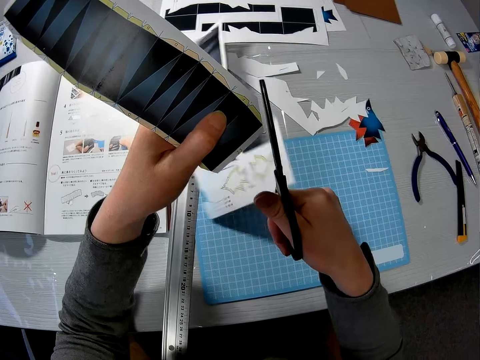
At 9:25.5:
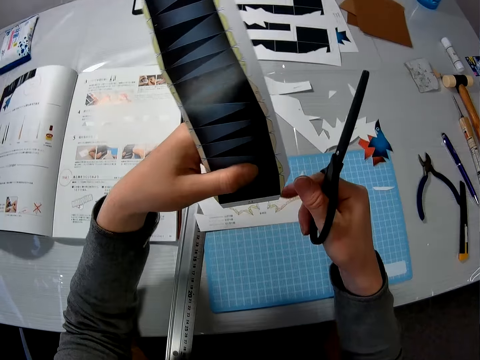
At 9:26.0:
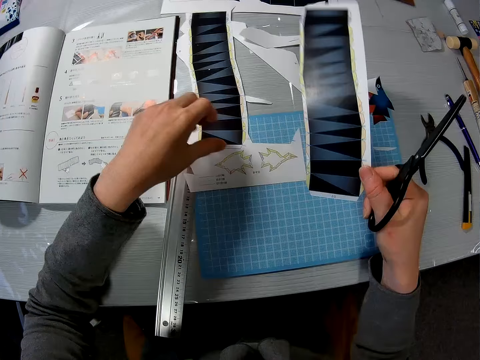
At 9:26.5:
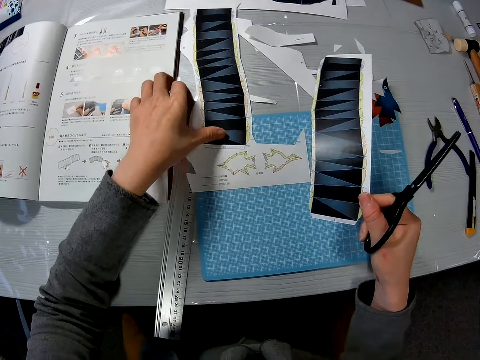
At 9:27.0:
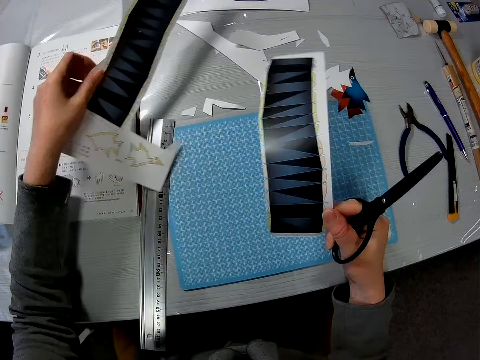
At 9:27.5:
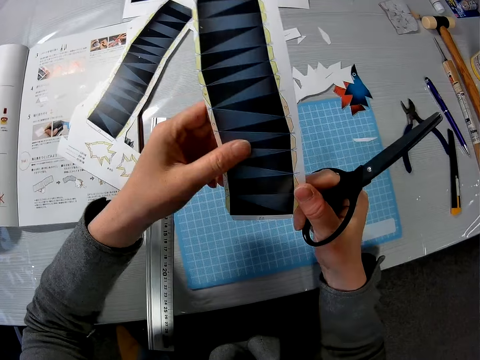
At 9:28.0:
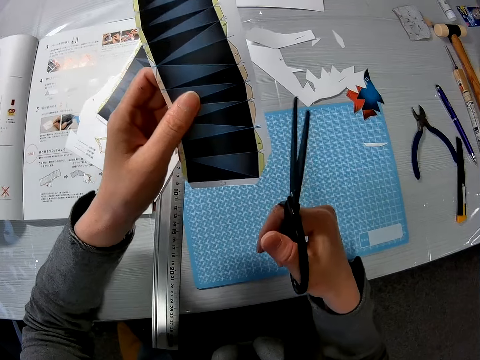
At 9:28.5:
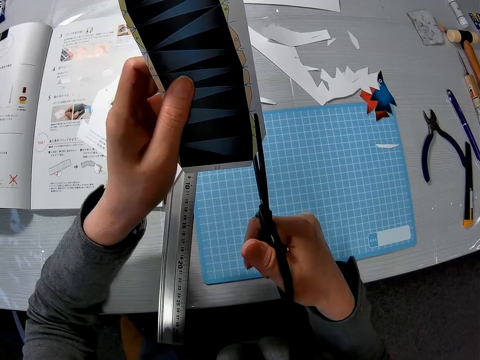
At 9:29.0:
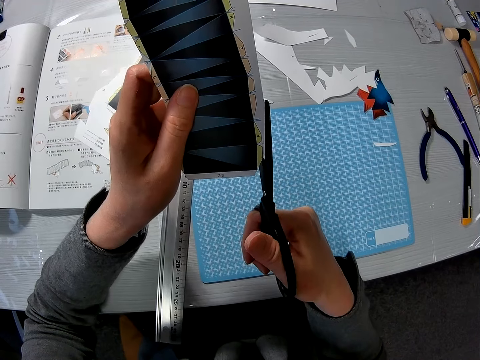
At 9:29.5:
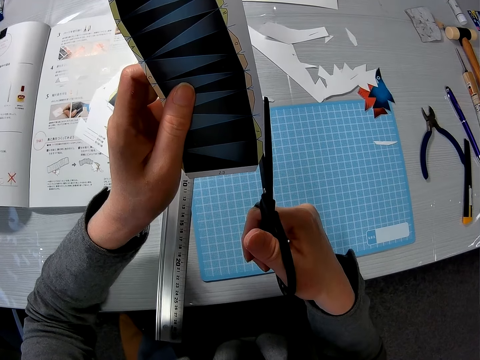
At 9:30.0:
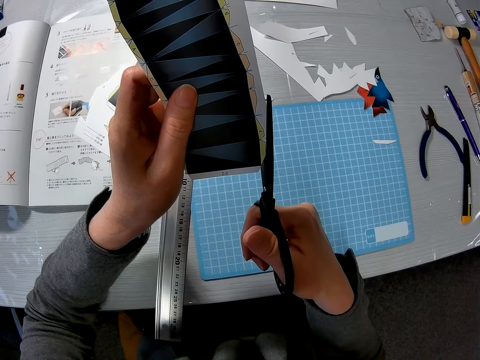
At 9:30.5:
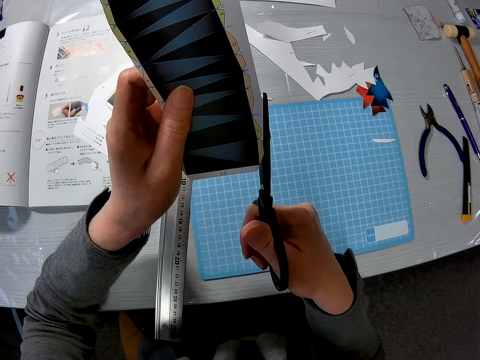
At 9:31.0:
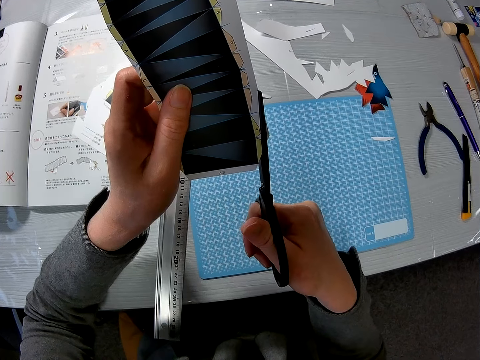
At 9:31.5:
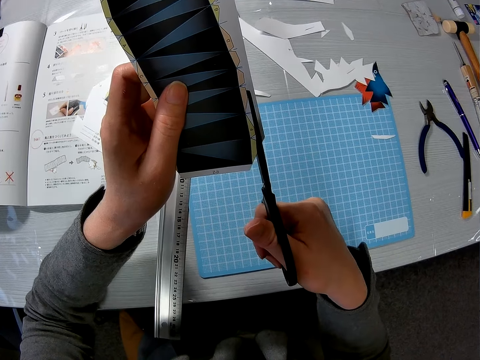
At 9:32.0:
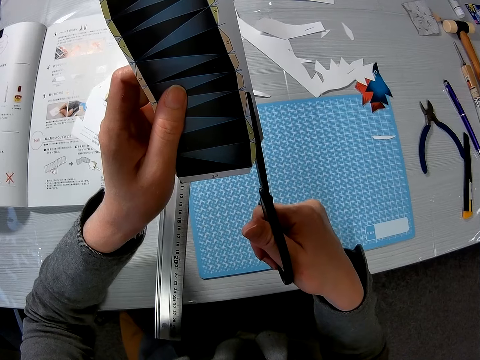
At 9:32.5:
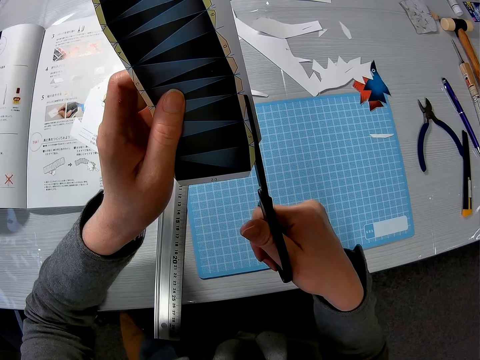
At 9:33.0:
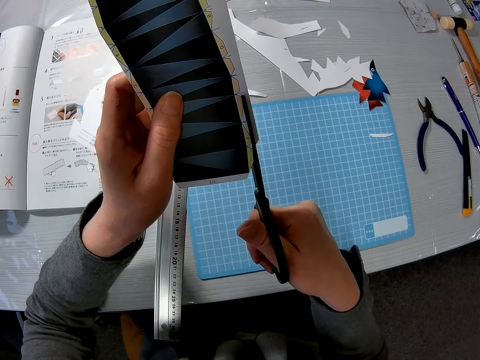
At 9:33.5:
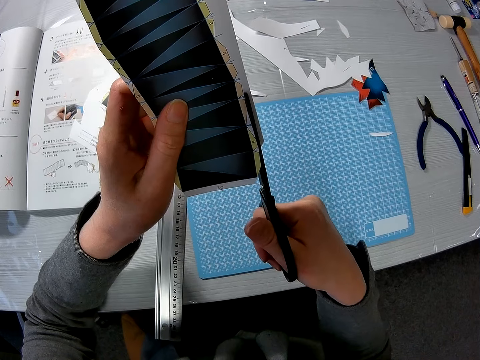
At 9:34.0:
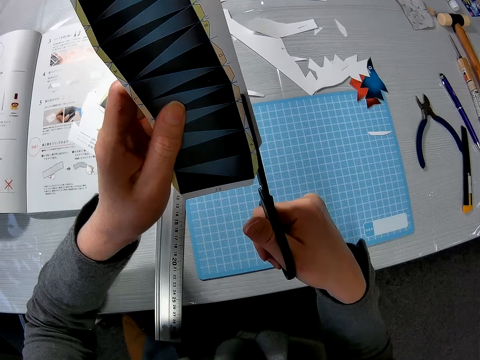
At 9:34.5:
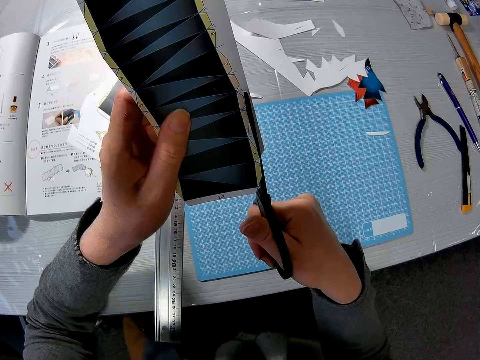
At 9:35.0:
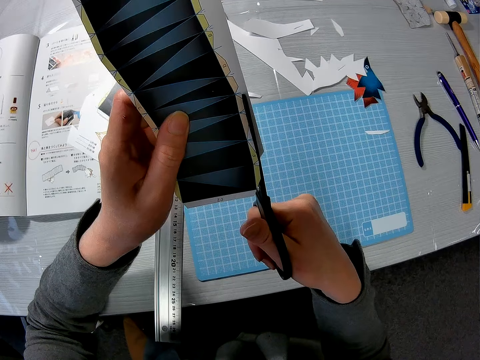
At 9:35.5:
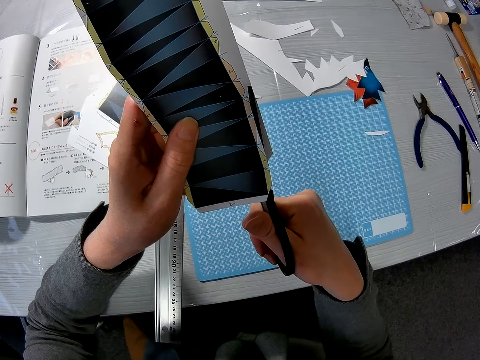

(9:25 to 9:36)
The camera wearer holds the paper with the other hand. They pick up the paper and drop the paper. They hold the paper with the other hand. They trim the edges of the first half of the paper craft with the scissors.

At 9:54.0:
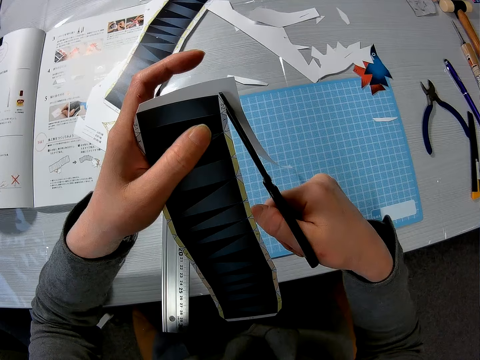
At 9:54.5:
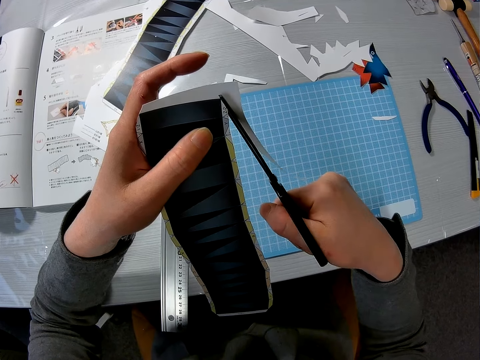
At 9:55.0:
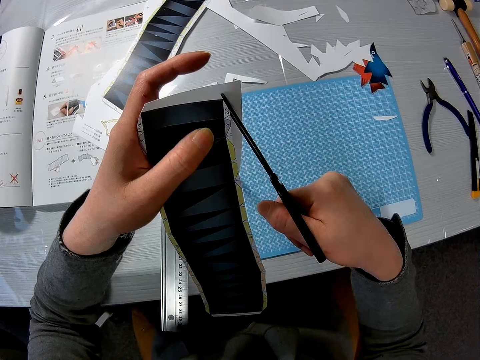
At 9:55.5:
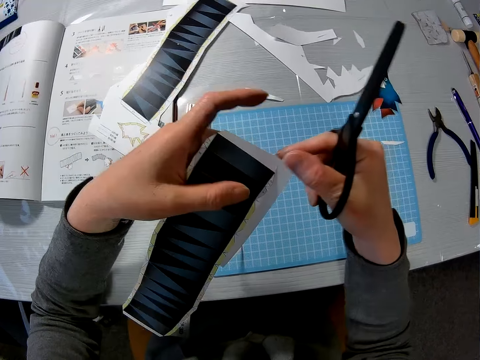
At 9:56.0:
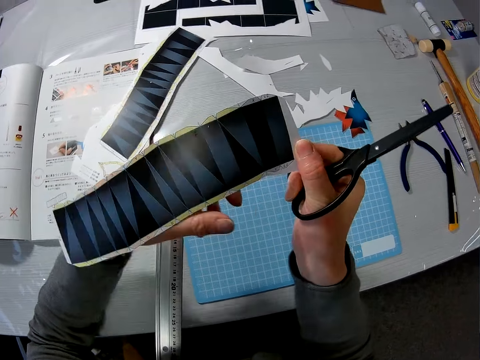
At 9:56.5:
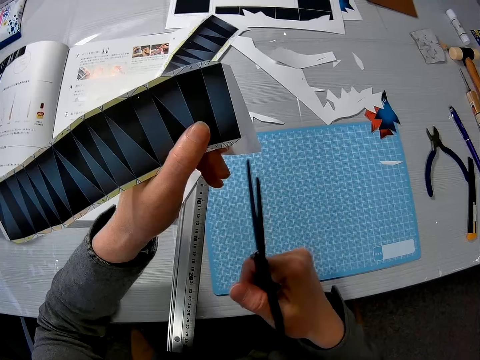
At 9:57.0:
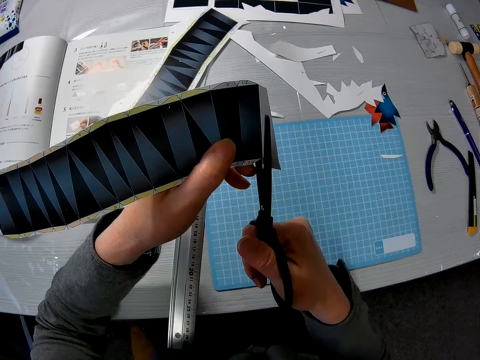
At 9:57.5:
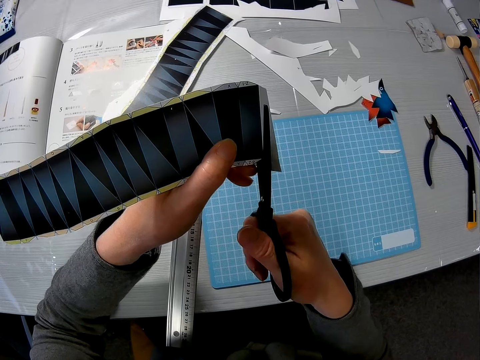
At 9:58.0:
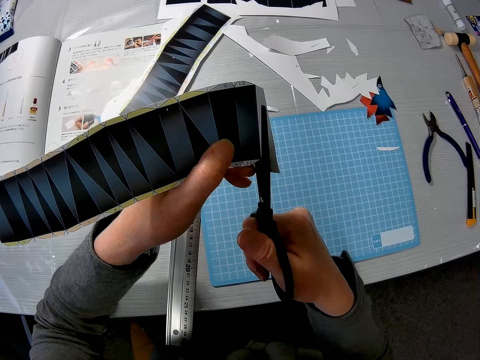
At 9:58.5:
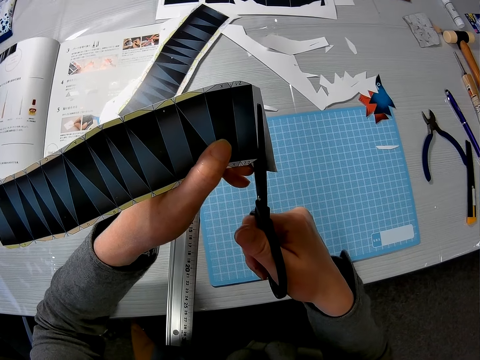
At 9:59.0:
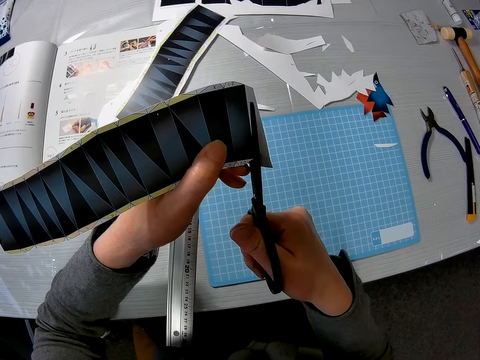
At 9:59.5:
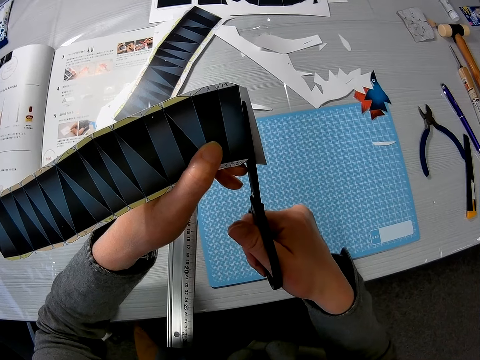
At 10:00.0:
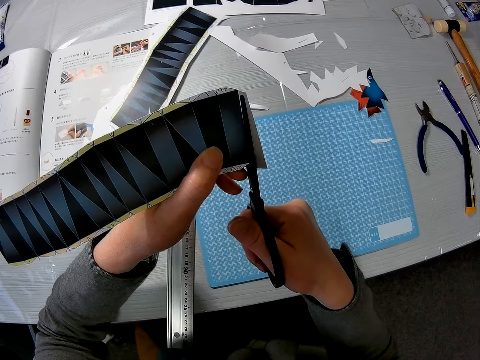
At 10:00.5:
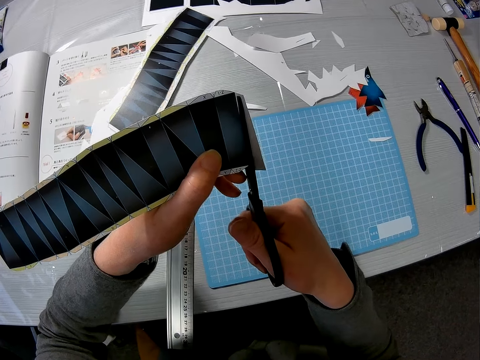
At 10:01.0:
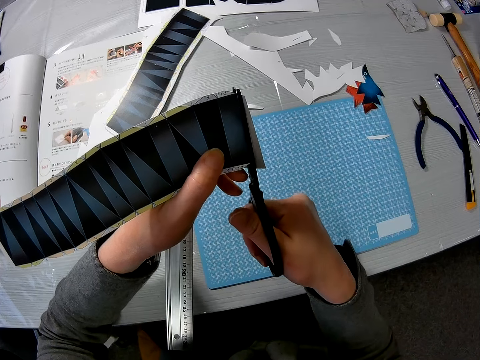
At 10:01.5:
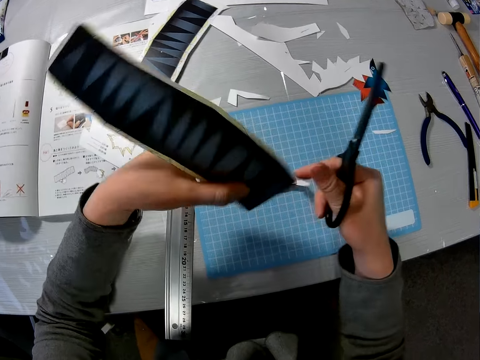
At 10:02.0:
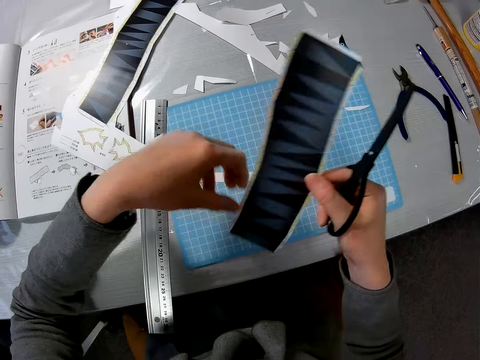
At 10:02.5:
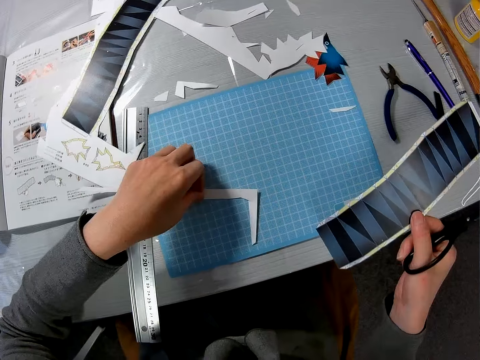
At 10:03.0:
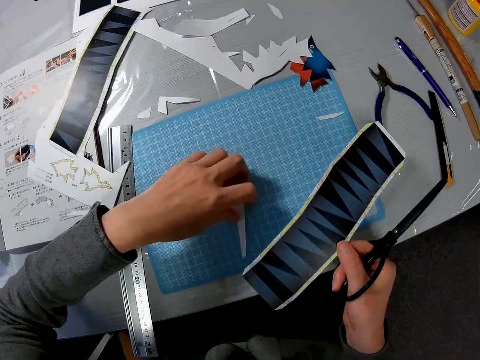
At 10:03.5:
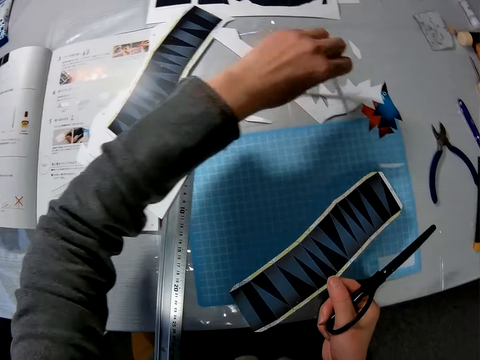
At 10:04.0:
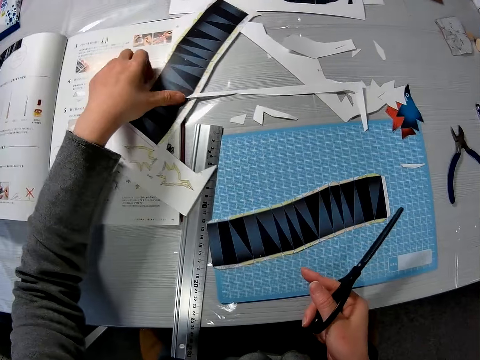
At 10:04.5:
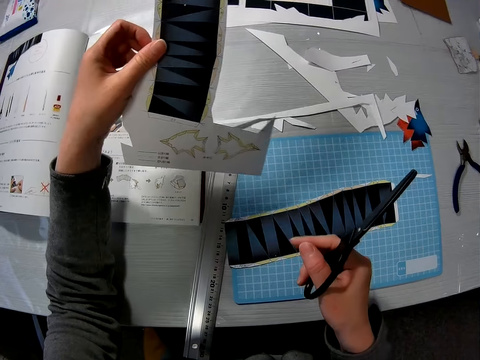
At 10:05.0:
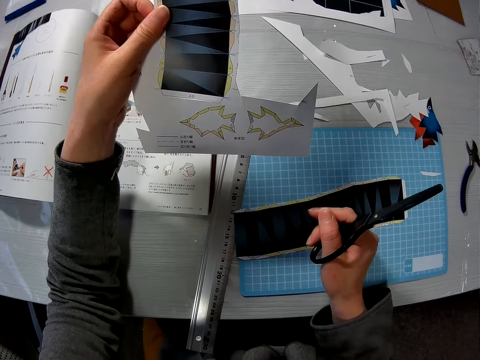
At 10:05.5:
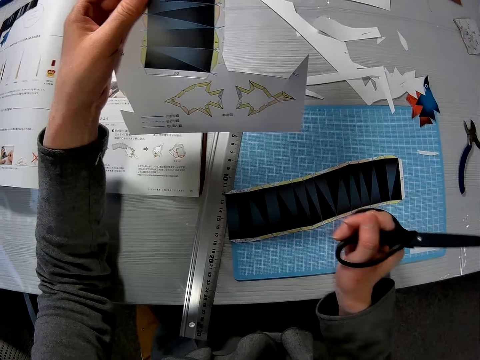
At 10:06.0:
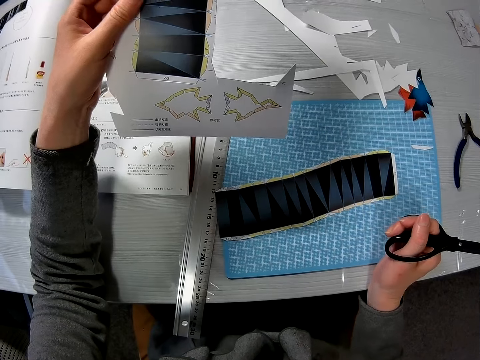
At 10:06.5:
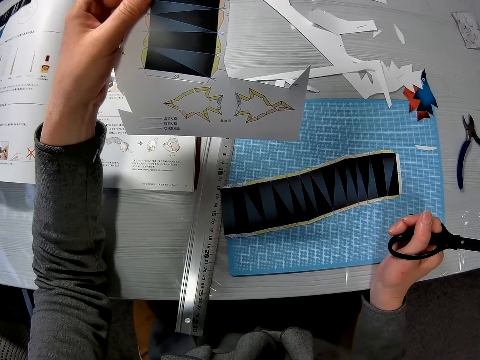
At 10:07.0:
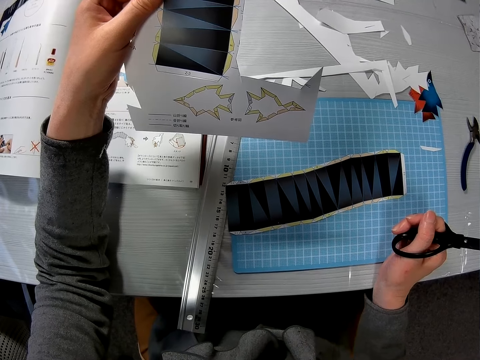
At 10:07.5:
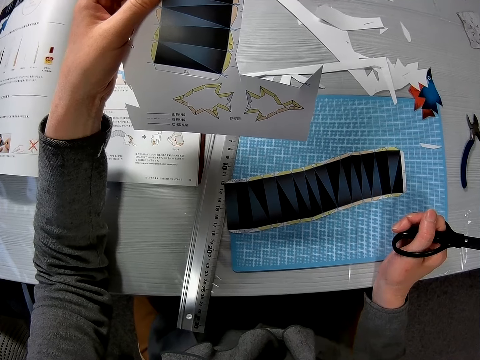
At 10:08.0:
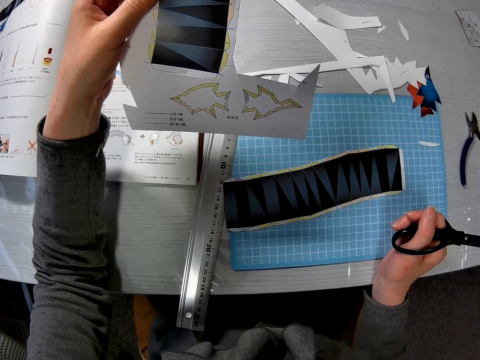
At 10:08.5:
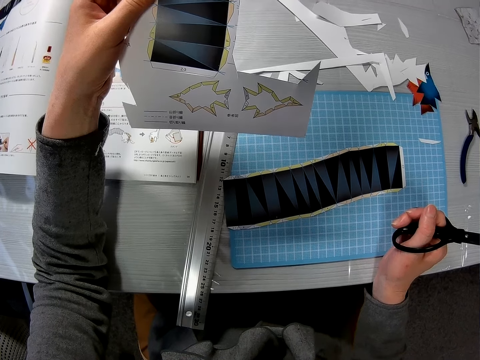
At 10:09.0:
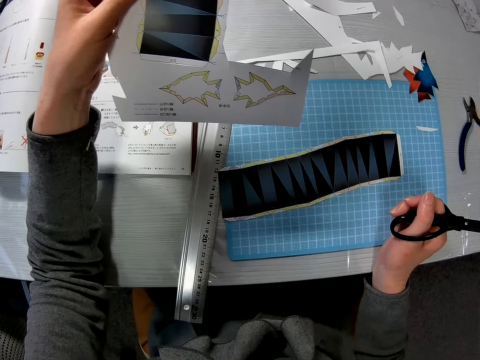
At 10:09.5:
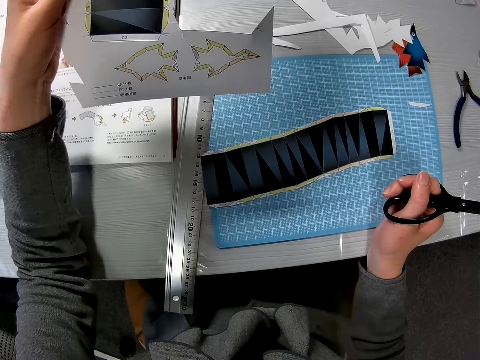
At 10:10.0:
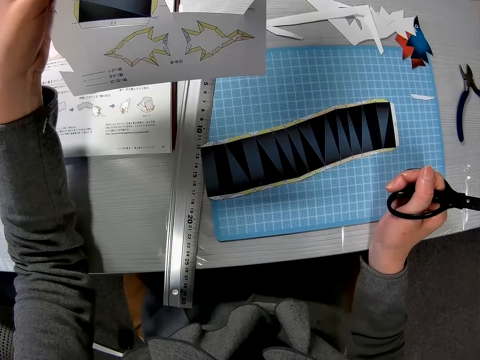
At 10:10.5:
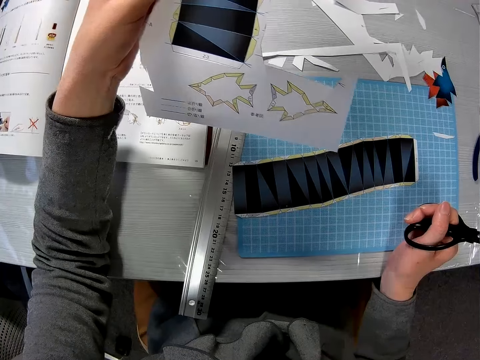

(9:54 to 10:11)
The camera wearer holds the paper. They hold the paper with the other hand. They cut the paper. They hold the paper. They touch the piece of paper, pick up the piece of paper, and put the piece of paper on the table. They drop the first half of the paper craft on the table. They pick up the second half of the paper craft. They hold the paper.
